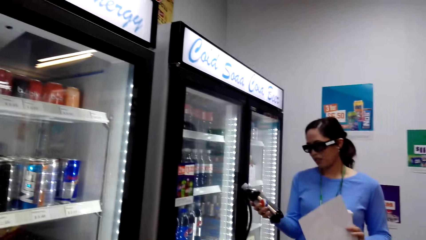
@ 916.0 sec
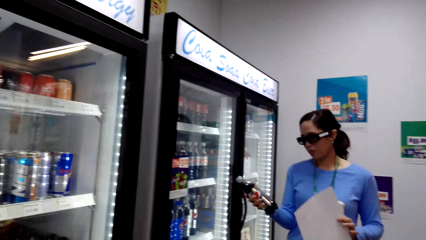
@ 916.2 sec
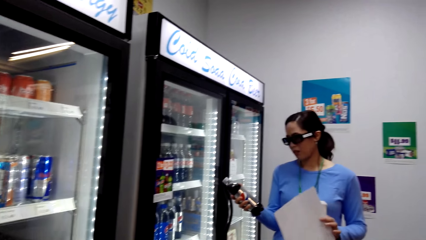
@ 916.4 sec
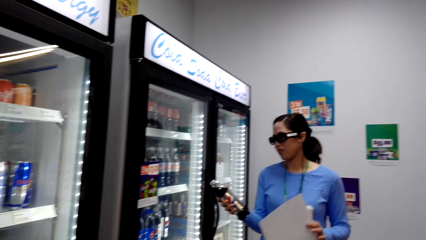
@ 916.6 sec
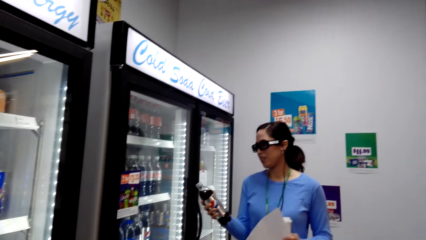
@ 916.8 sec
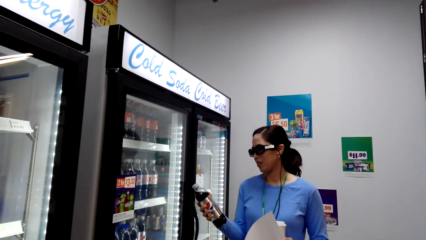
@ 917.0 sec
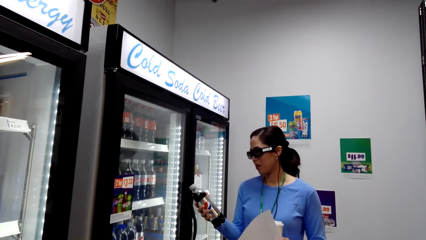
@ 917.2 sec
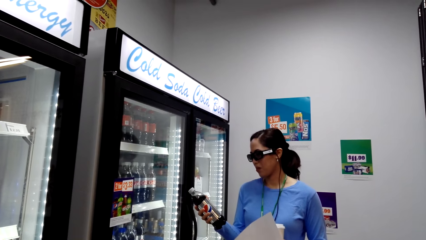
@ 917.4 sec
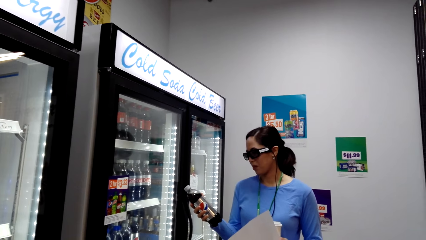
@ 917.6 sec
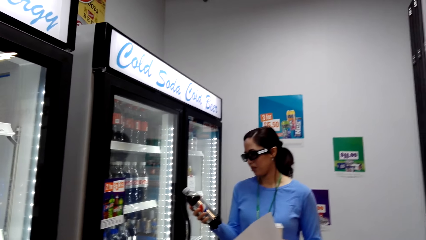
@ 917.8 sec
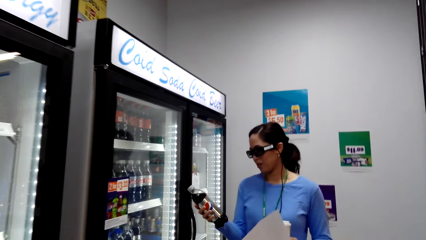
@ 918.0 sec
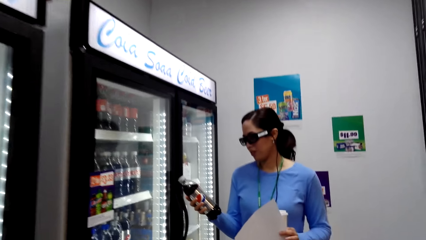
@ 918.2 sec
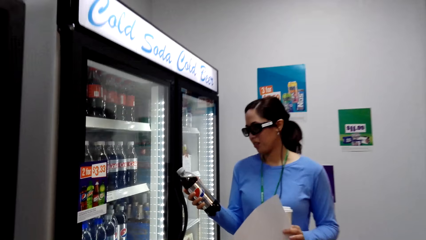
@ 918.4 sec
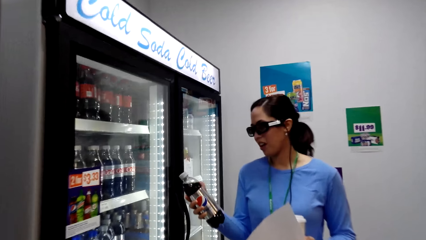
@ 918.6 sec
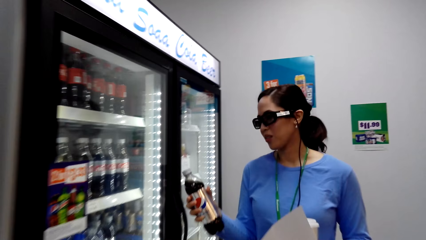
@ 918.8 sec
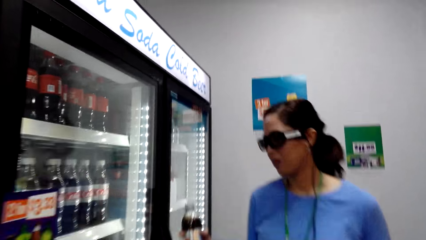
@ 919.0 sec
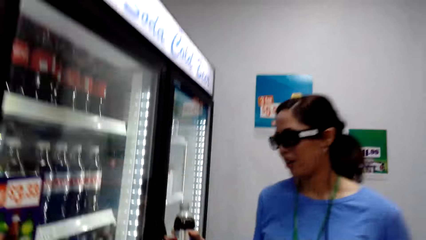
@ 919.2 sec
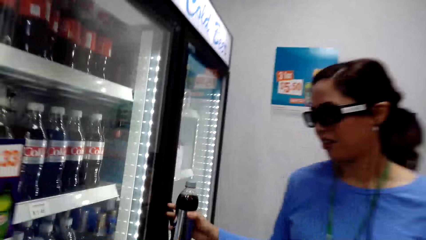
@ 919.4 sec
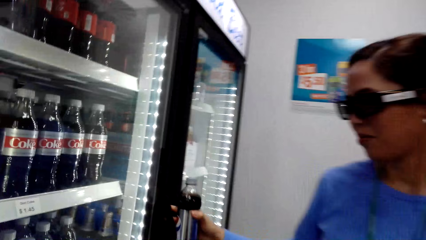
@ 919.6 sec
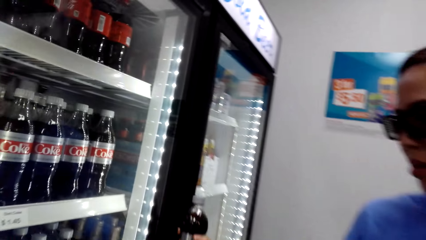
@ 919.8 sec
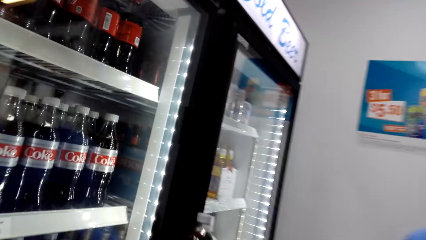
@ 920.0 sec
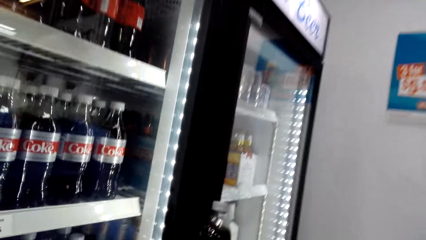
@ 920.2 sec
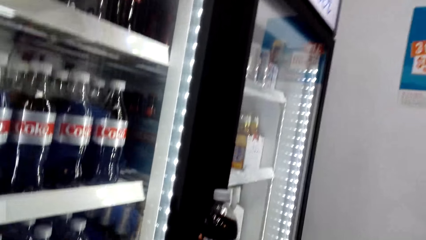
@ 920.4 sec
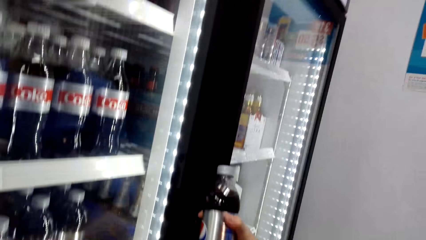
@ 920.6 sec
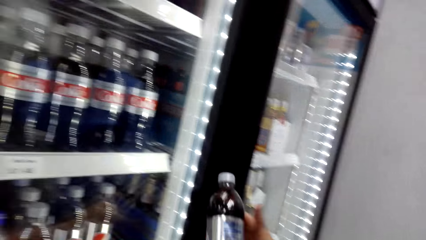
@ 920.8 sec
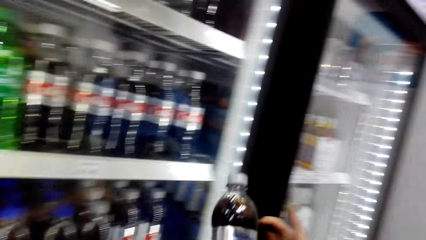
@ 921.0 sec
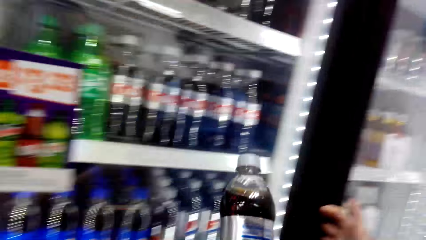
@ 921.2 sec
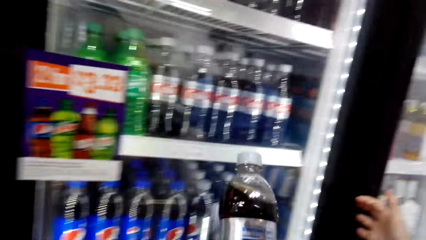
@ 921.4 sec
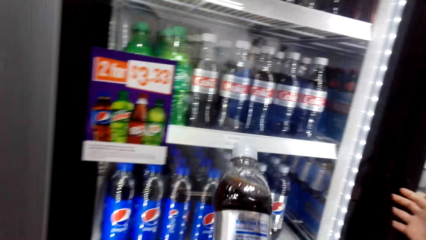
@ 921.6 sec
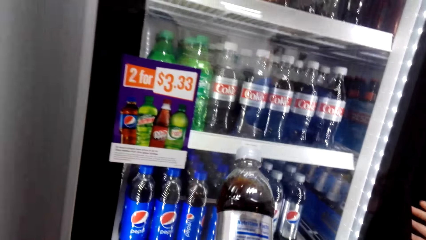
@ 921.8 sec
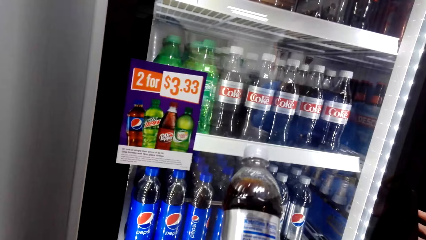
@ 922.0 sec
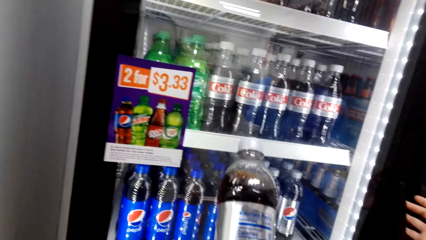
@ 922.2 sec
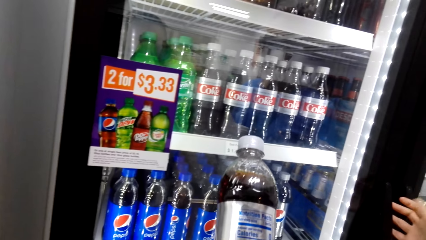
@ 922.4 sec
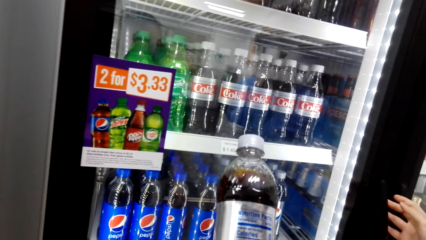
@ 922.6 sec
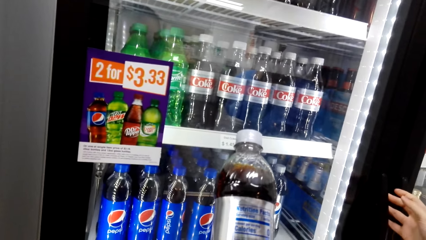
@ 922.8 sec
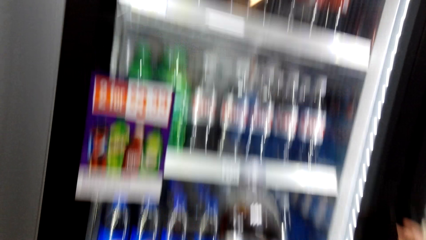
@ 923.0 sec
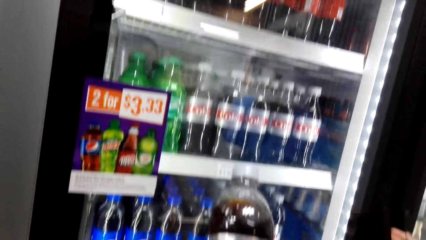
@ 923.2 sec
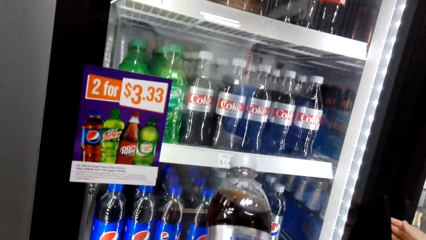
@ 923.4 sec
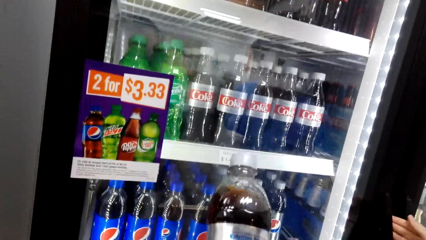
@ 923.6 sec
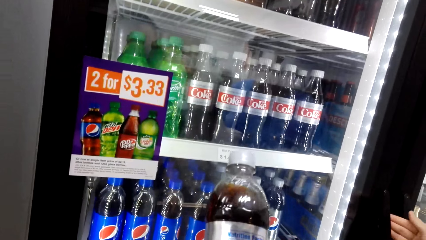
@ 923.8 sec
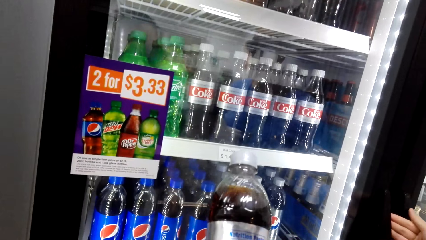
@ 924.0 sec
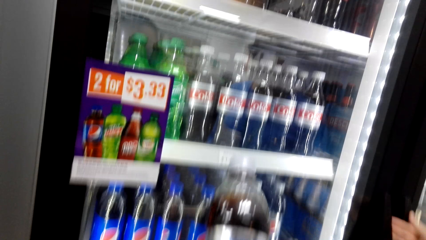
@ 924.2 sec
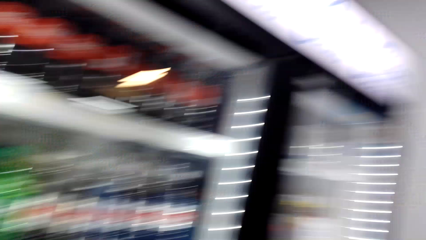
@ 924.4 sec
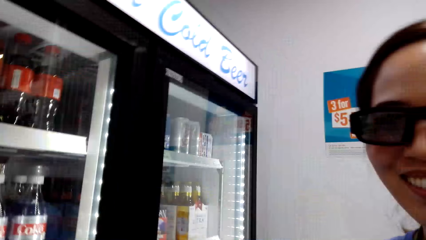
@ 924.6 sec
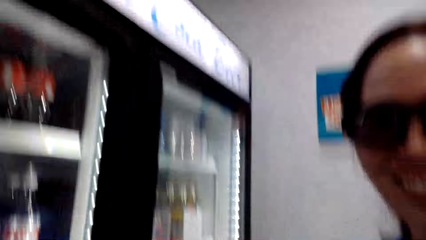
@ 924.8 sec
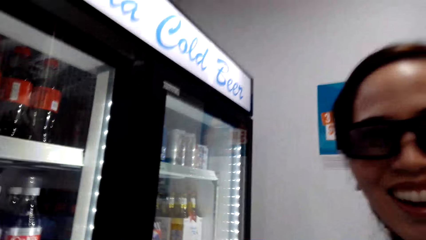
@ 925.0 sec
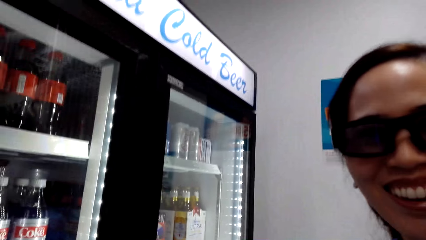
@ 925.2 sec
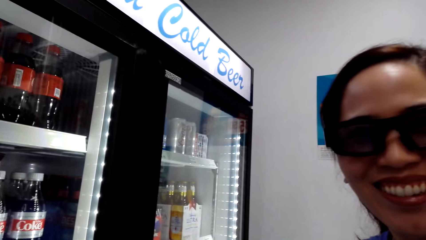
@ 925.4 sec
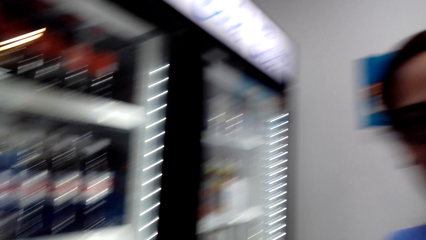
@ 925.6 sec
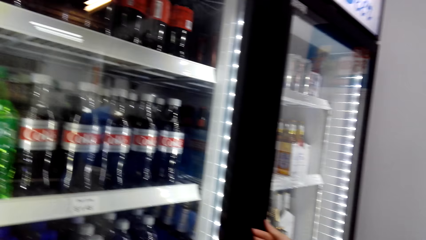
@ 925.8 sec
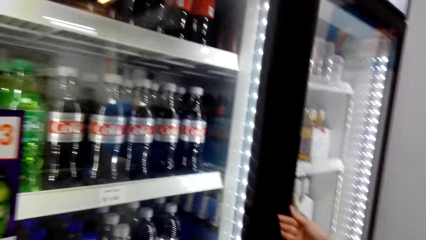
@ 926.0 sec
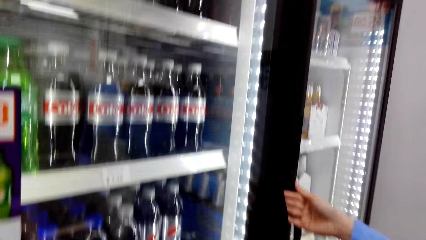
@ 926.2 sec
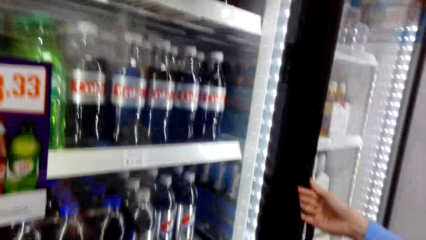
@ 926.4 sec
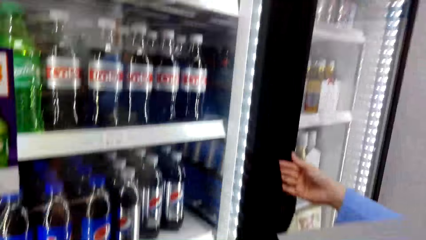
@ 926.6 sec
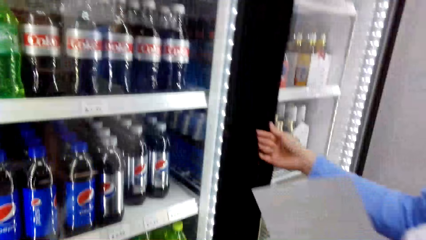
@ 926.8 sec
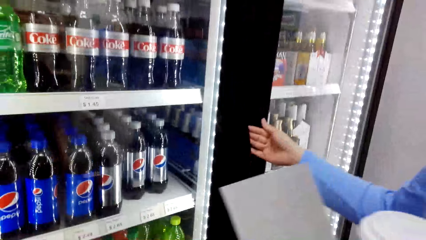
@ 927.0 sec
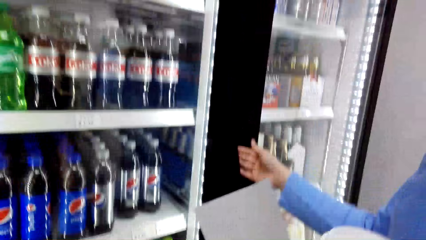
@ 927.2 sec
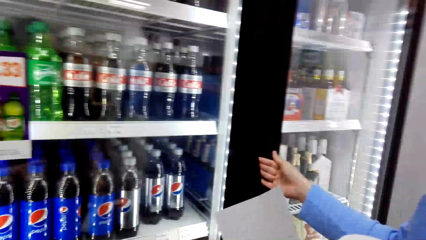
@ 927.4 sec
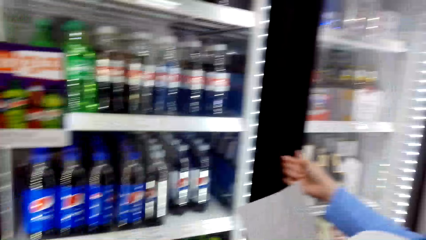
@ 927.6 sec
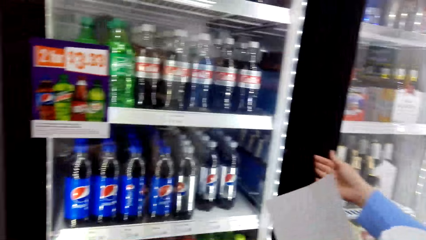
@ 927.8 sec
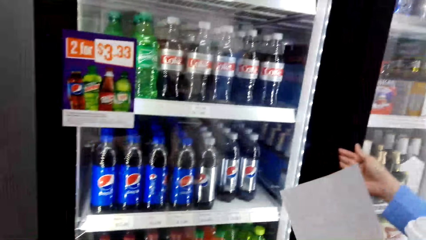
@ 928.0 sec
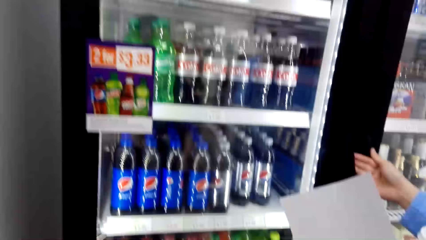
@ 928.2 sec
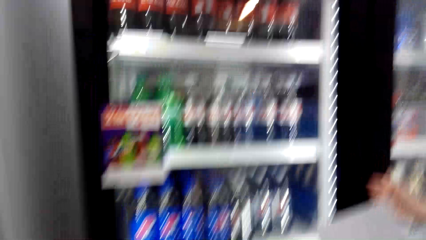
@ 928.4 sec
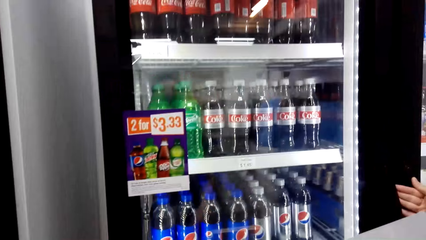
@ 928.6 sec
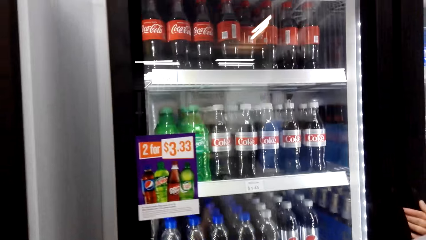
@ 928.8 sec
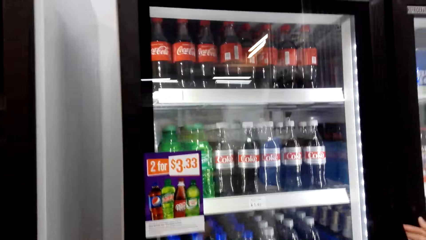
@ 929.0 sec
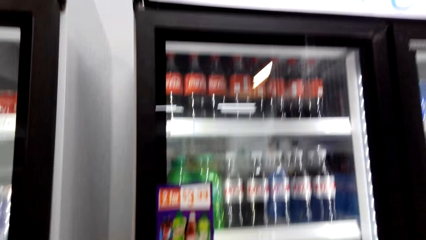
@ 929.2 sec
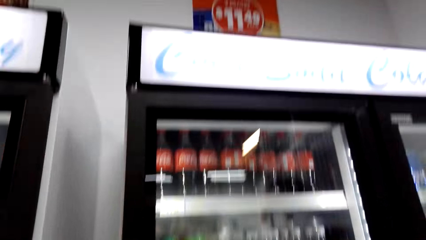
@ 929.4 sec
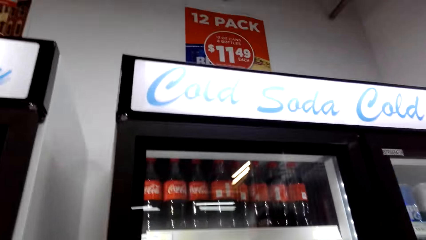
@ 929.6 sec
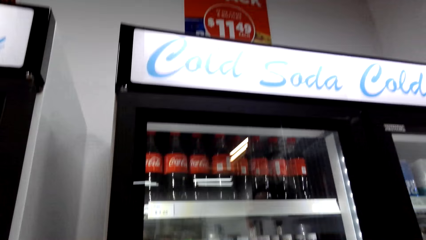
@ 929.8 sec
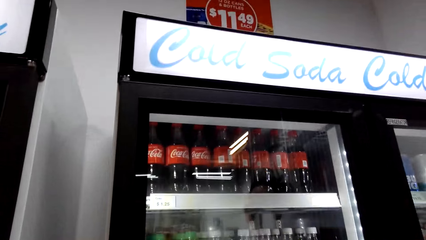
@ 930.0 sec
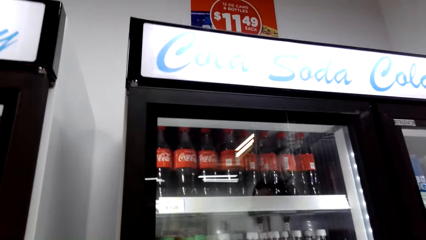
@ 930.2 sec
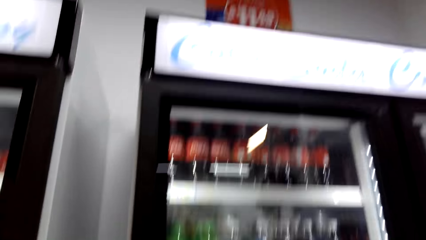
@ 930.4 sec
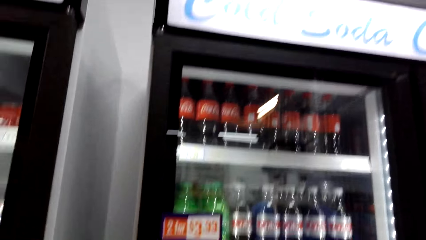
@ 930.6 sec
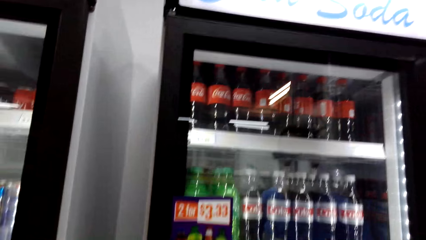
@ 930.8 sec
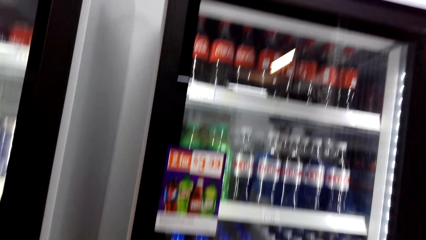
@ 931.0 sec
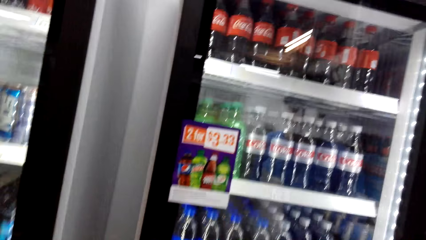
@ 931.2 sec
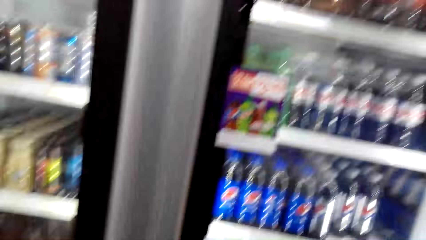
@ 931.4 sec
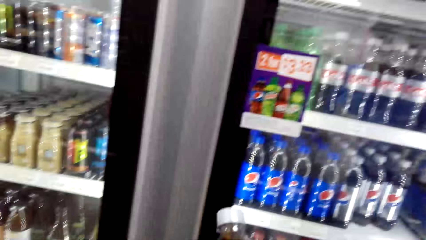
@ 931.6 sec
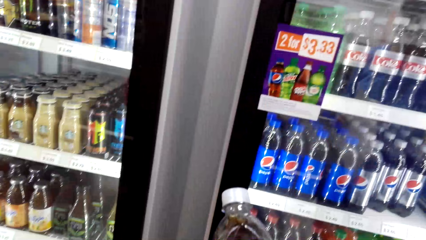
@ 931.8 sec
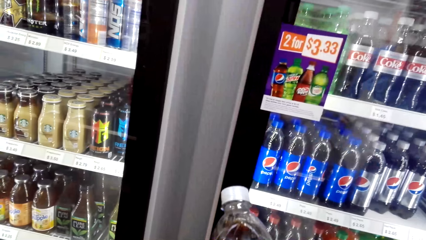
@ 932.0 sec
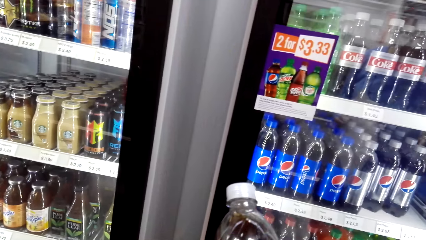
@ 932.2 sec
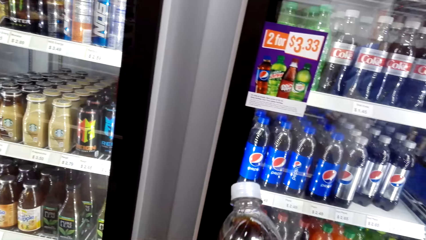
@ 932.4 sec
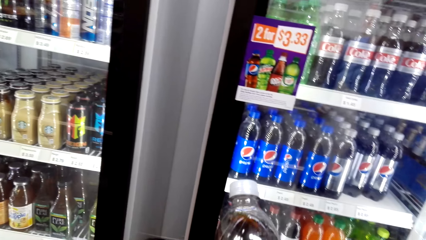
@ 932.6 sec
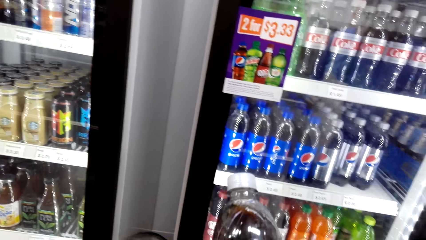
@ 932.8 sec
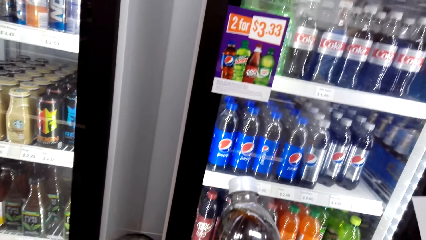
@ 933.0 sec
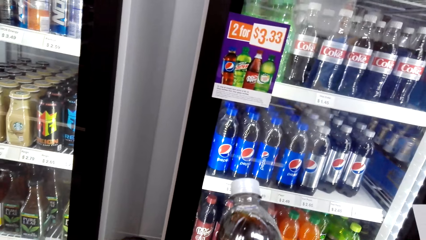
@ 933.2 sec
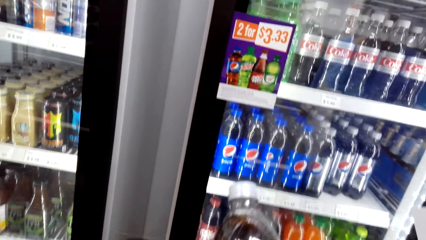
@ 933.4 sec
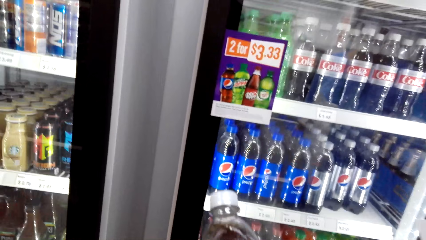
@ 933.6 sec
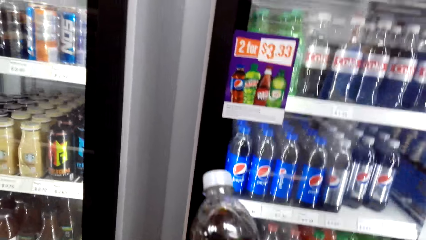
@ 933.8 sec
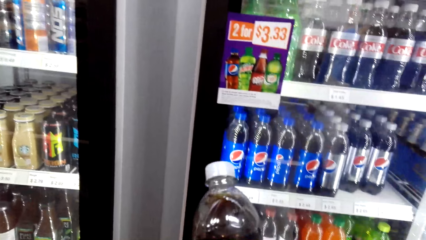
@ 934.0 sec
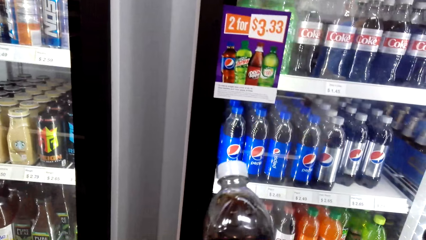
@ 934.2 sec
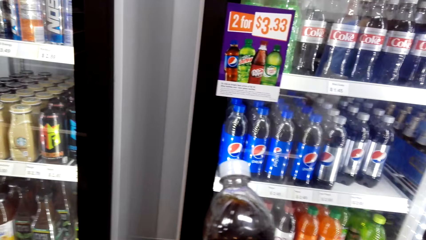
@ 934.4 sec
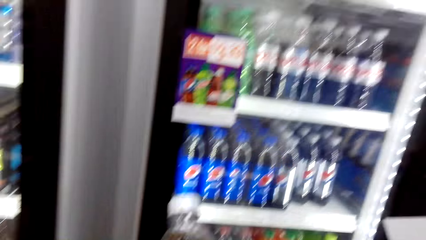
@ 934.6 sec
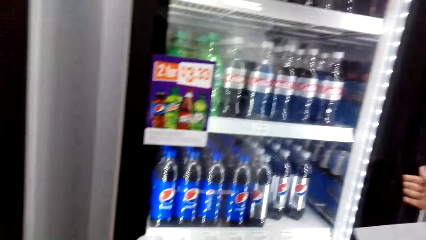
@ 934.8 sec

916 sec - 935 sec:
A woman holds a coke bottle. The woman holds the fridge. The camera wearer picks up the coke bottle. They converse with the woman. The woman holds the fridge. The camera wearer converses with the woman. They pick up the coke bottle.
